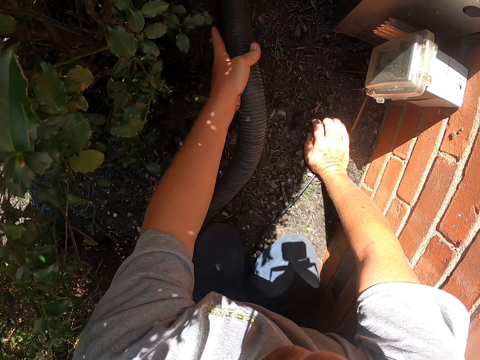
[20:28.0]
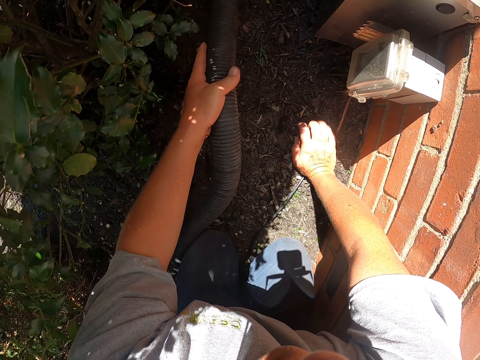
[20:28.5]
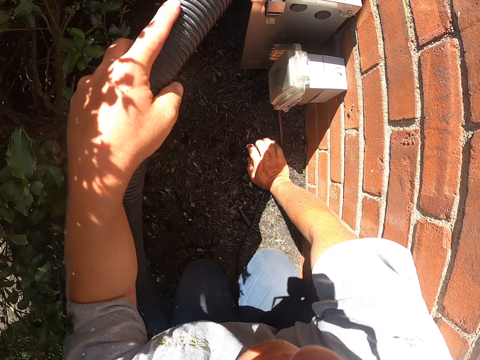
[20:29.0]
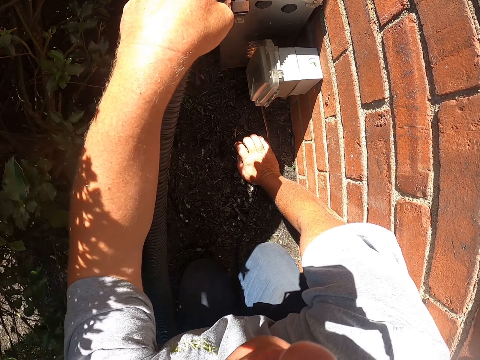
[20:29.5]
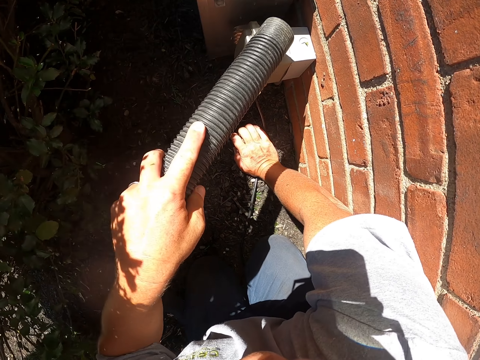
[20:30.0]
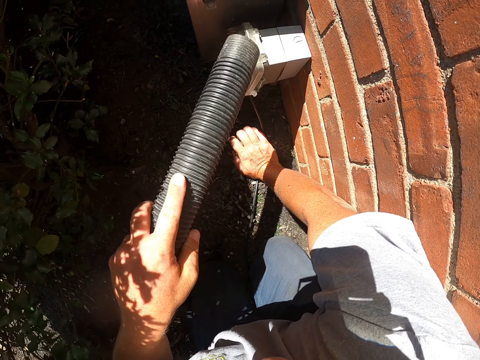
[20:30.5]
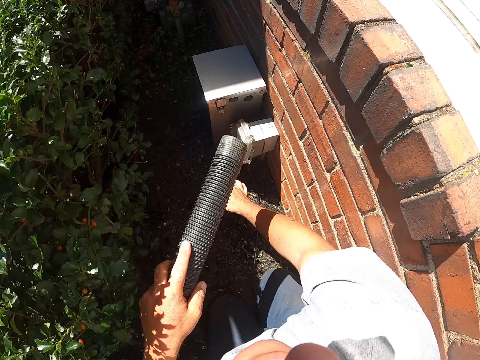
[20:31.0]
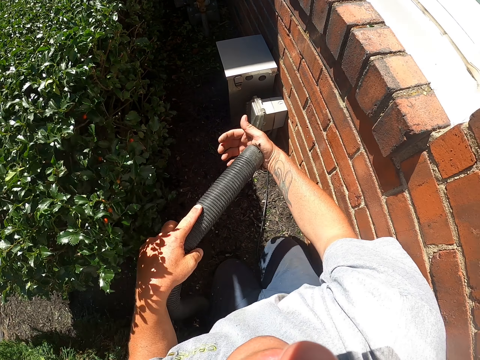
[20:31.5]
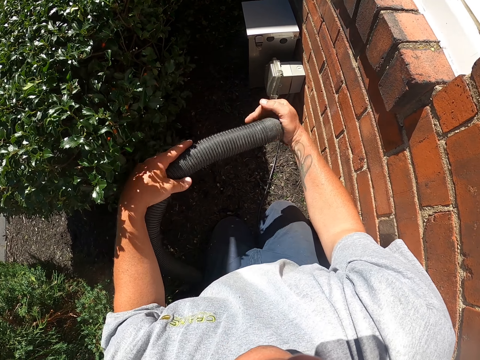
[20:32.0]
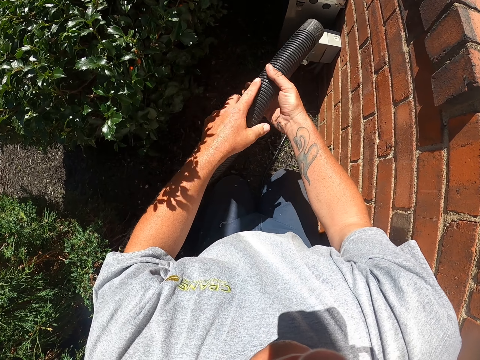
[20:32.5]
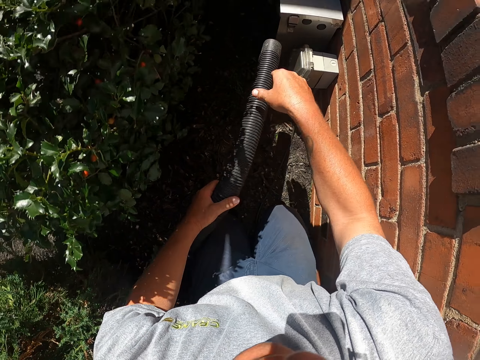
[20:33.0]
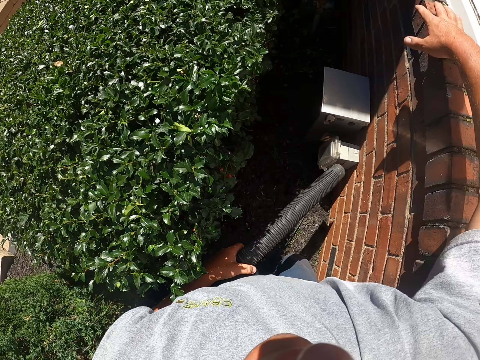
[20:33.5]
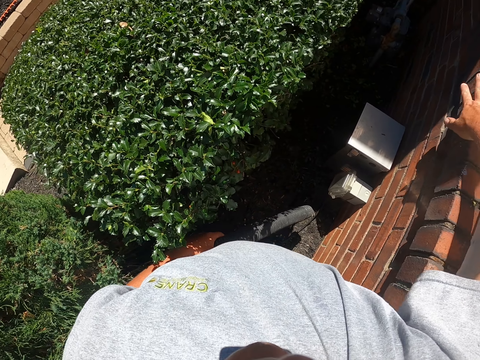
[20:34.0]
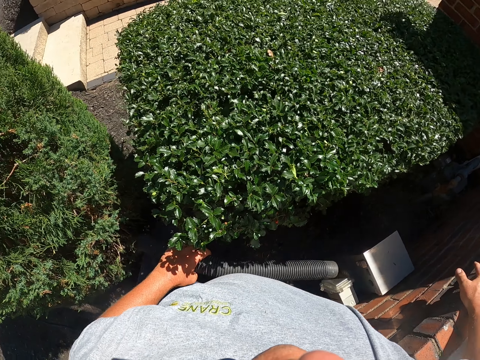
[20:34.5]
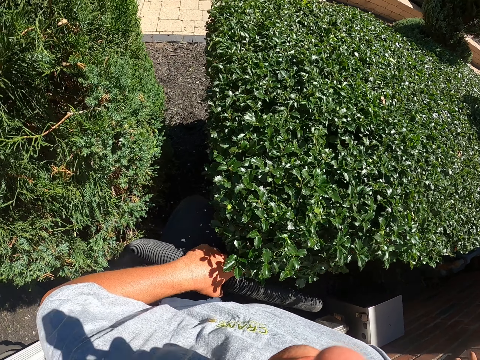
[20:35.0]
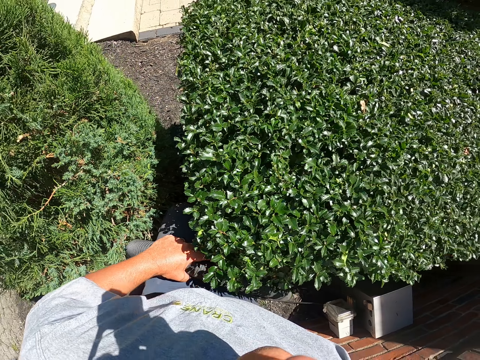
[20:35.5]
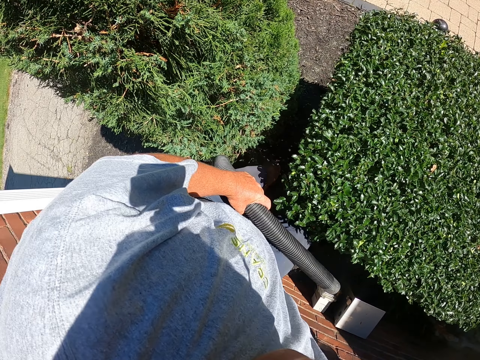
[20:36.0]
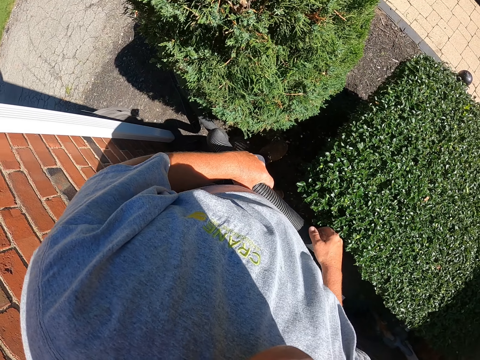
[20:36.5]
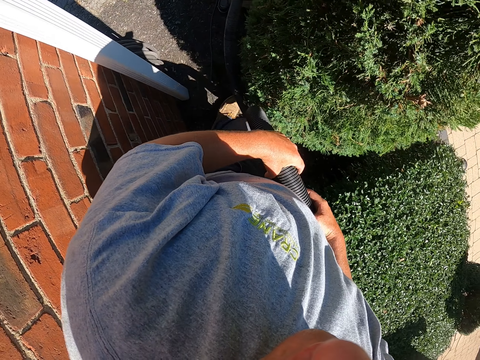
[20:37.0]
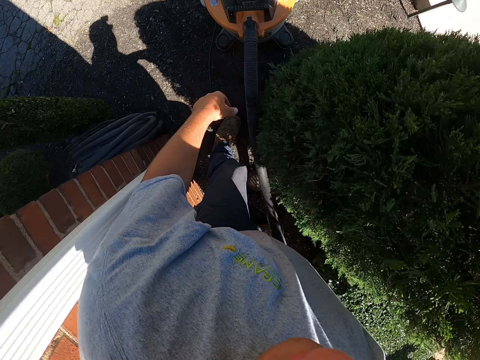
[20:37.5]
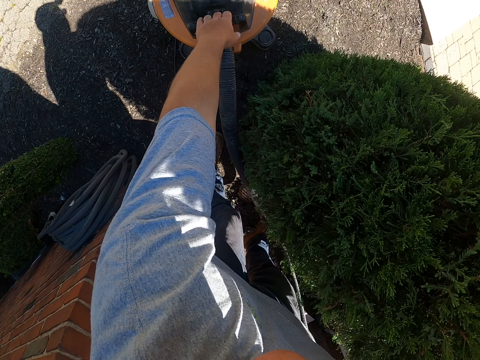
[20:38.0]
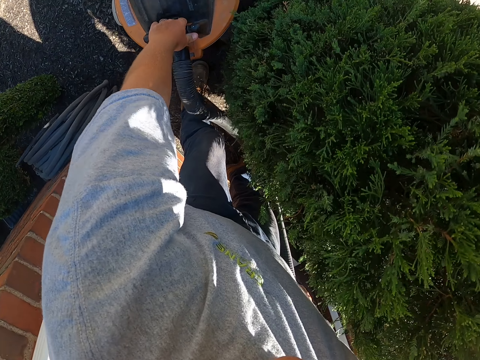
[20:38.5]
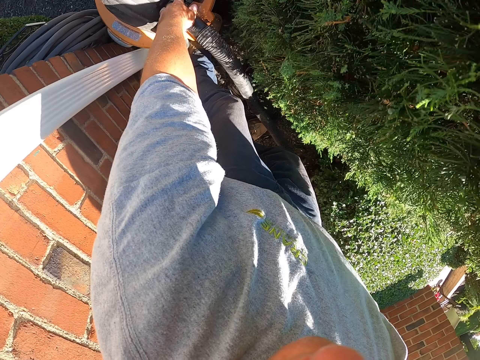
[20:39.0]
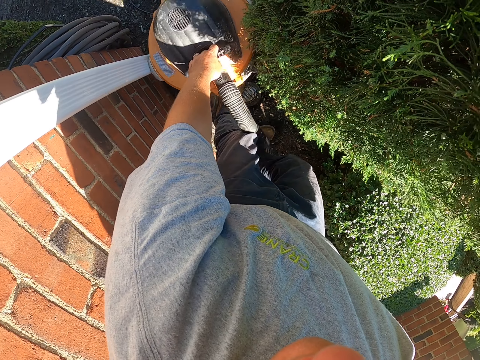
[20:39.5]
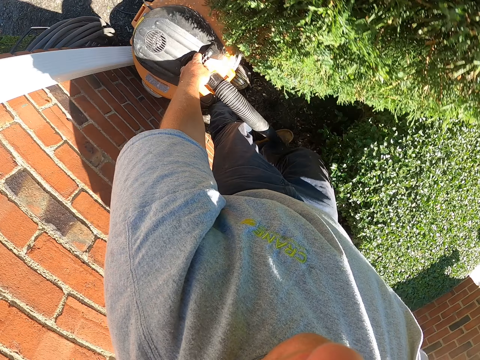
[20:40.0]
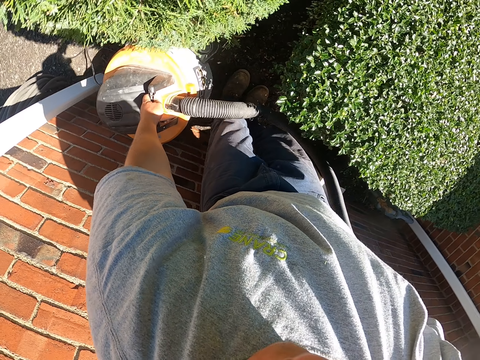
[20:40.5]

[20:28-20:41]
The camera wearer dusts the wall with the vacuum. He vacuums dirt on his hand. He touches the wall. He stands up. He moves the garden vacuum. He carries the vacuum cleaner.

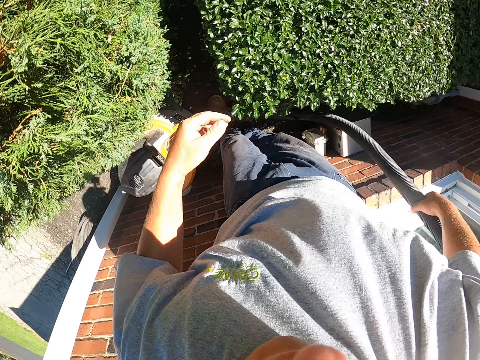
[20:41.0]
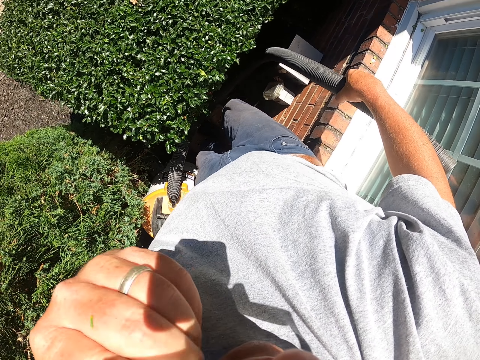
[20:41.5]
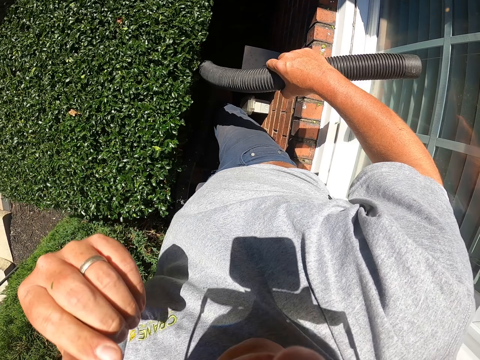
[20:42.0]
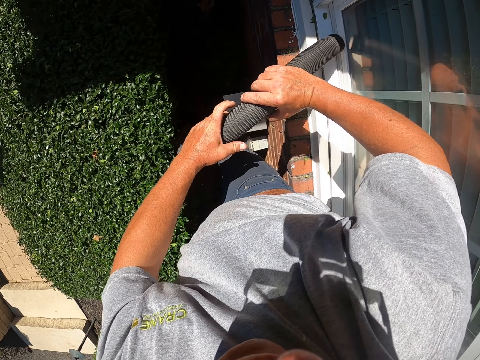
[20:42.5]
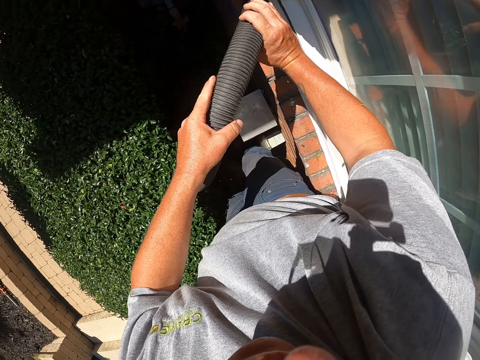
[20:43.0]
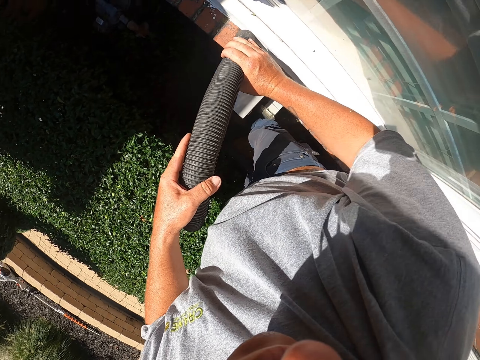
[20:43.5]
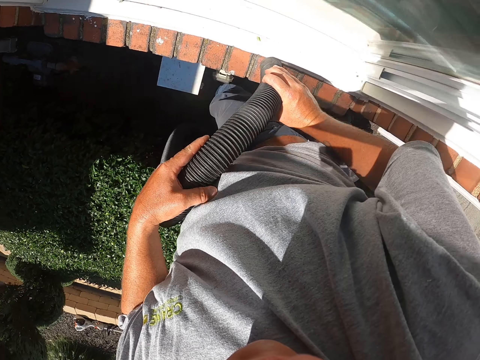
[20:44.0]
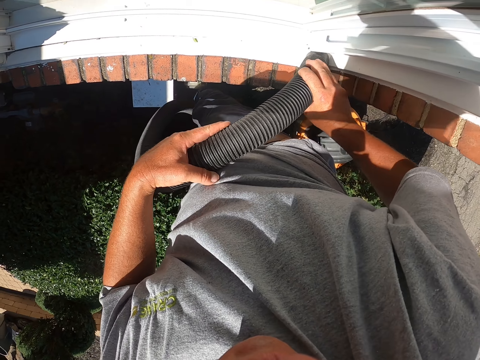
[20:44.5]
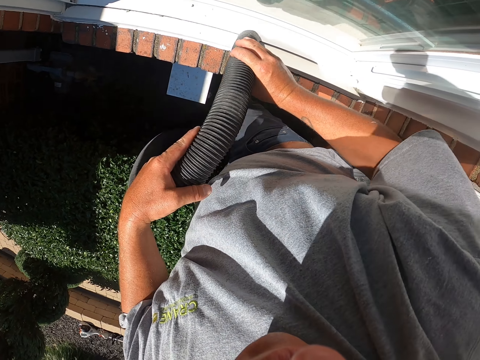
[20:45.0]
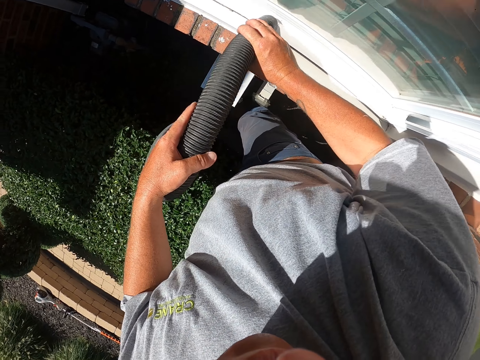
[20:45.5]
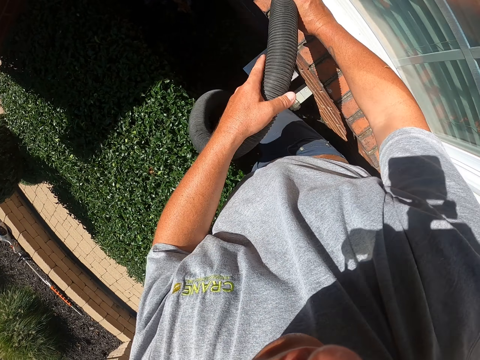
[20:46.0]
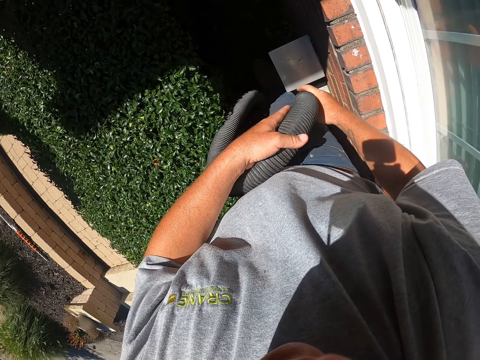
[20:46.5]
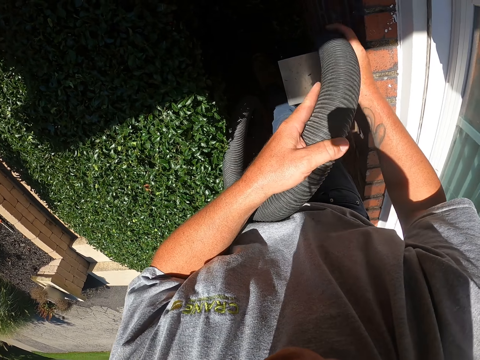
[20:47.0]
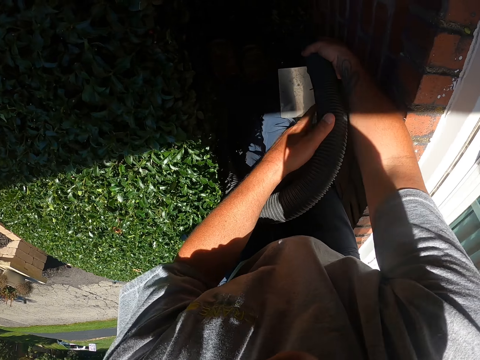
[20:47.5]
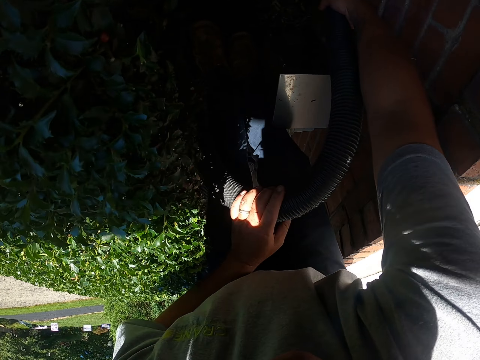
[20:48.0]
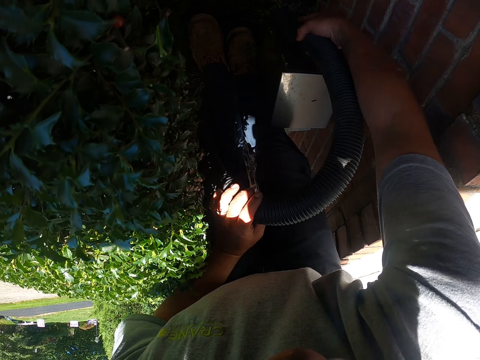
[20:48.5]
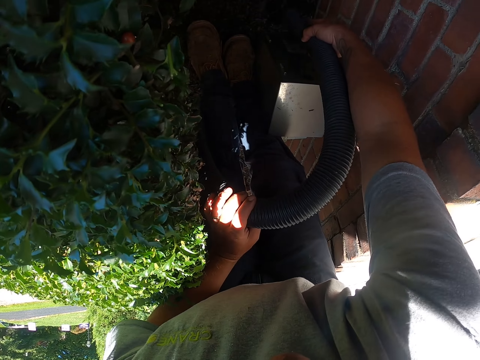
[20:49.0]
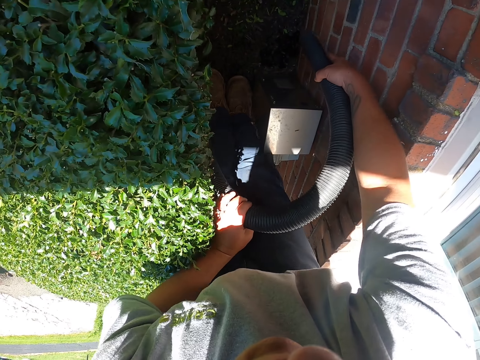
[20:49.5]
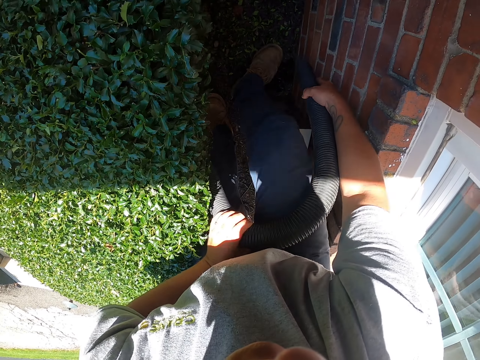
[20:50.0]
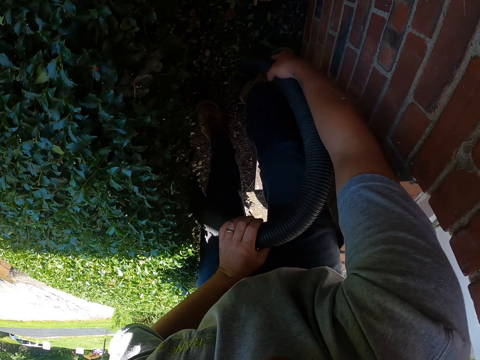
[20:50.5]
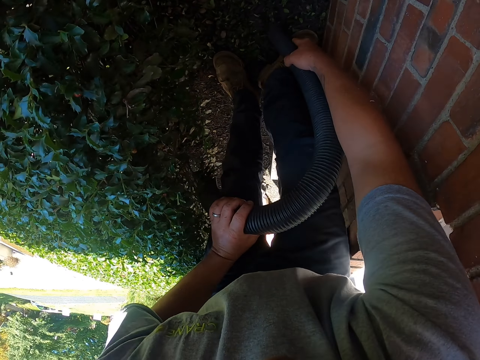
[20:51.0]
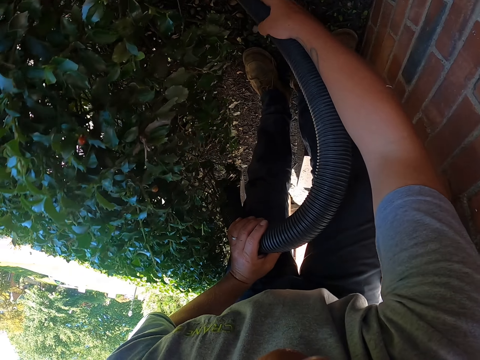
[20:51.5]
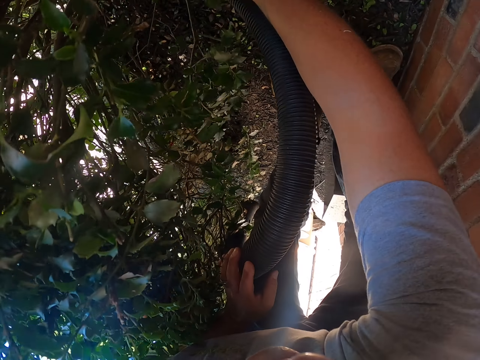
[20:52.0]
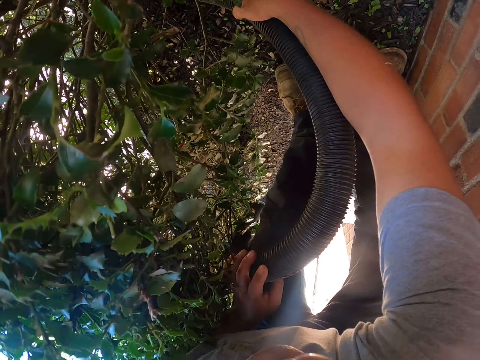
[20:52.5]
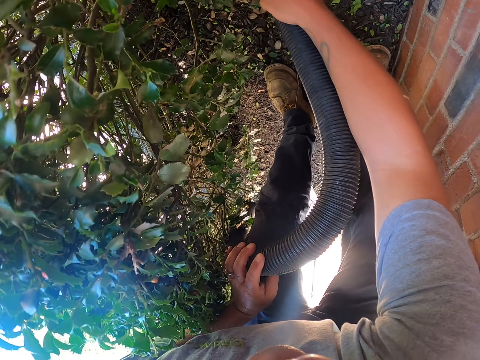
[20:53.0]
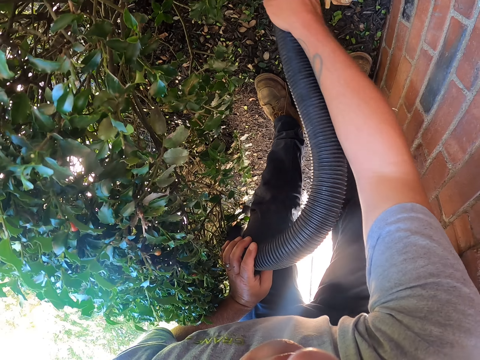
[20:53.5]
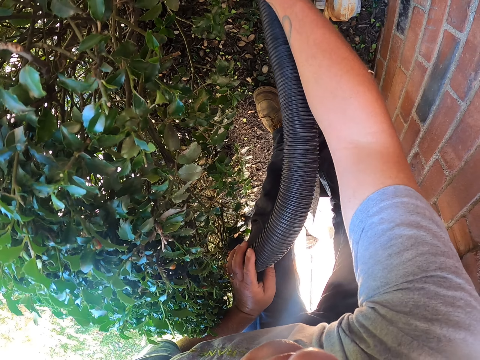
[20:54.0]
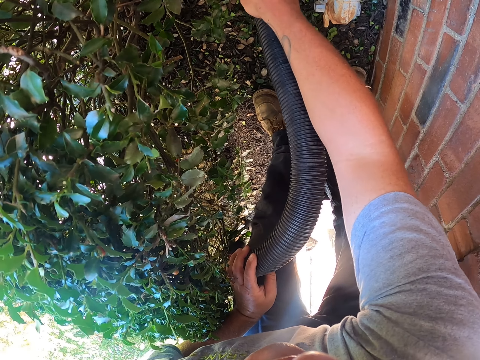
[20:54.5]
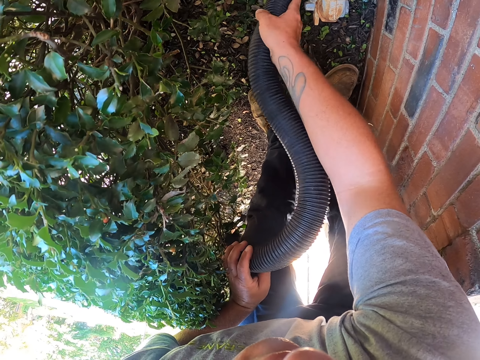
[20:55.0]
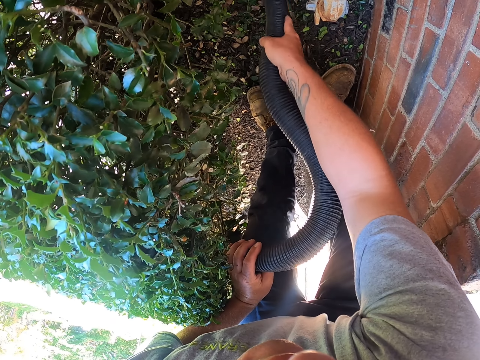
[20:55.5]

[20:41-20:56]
The camera wearer touches the face. They hold the pipe. They clean the wall with the vacuum cleaner. They vacuum the window sill. They clean the garden with the garden vacuum. They pick leaves with the vacuum. They step forward. They clean the garden with the garden vacuum.
